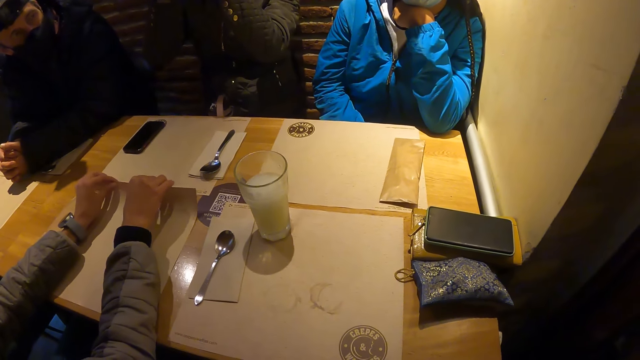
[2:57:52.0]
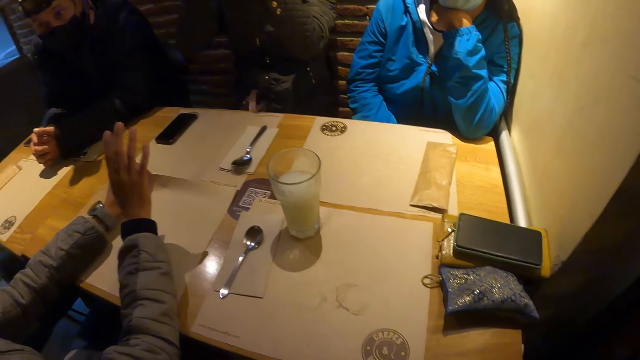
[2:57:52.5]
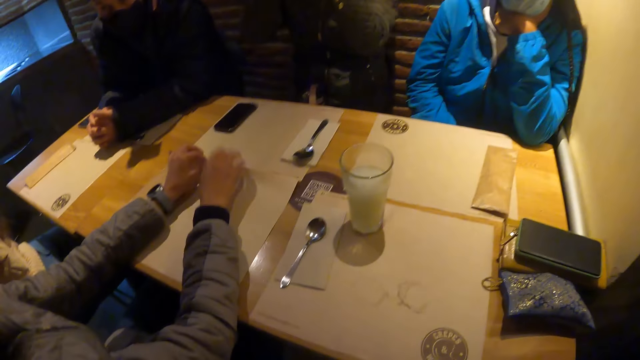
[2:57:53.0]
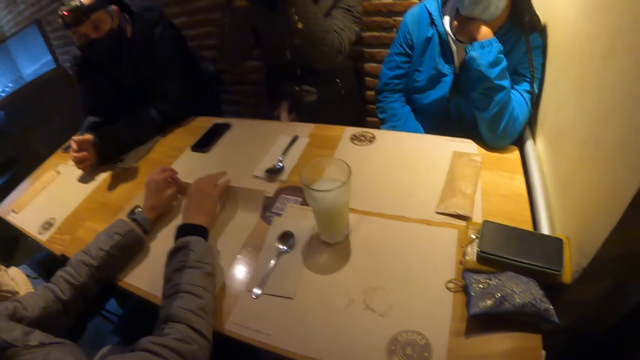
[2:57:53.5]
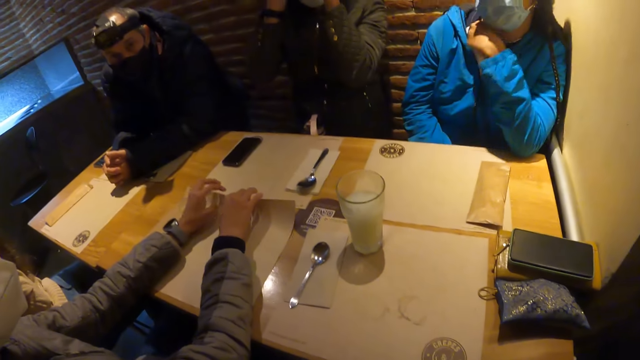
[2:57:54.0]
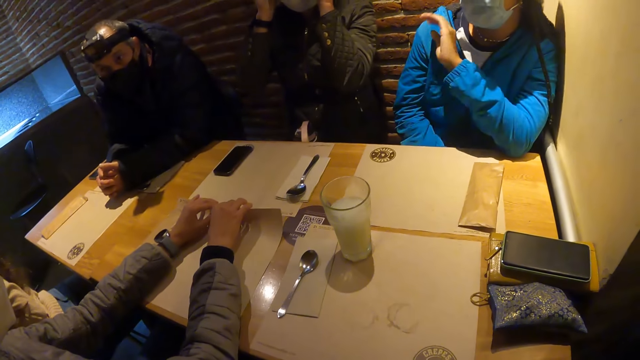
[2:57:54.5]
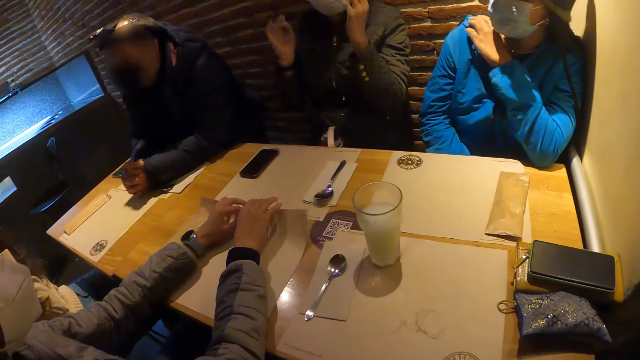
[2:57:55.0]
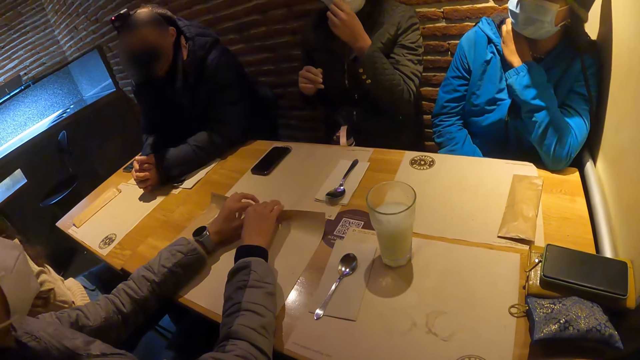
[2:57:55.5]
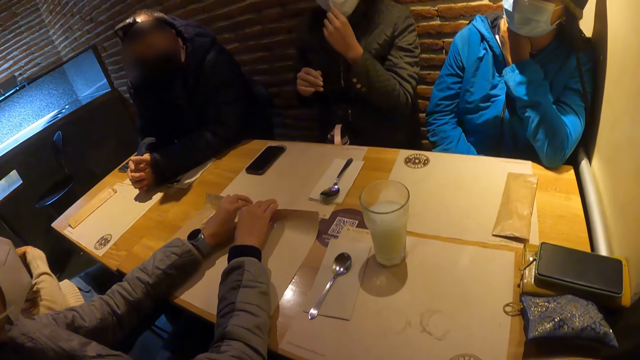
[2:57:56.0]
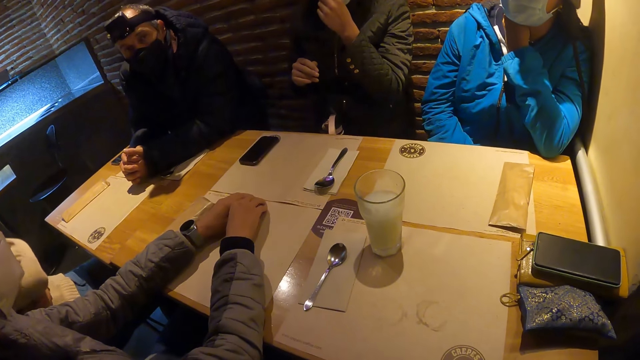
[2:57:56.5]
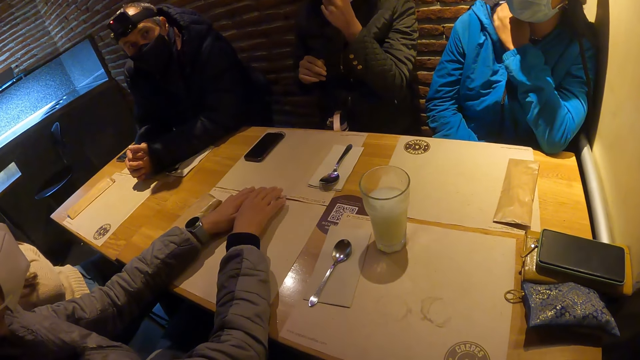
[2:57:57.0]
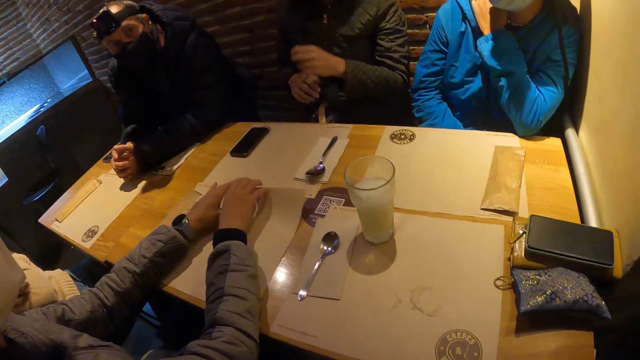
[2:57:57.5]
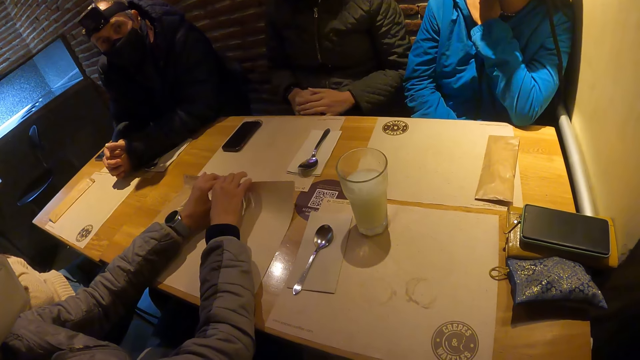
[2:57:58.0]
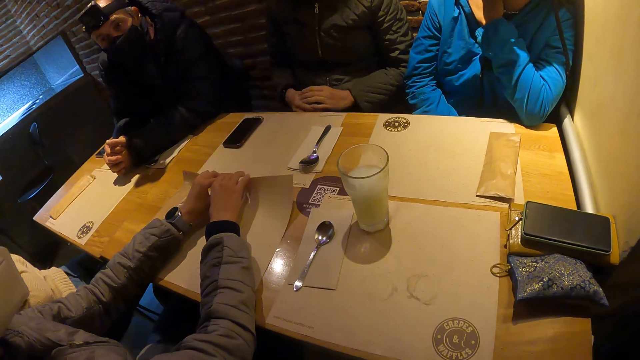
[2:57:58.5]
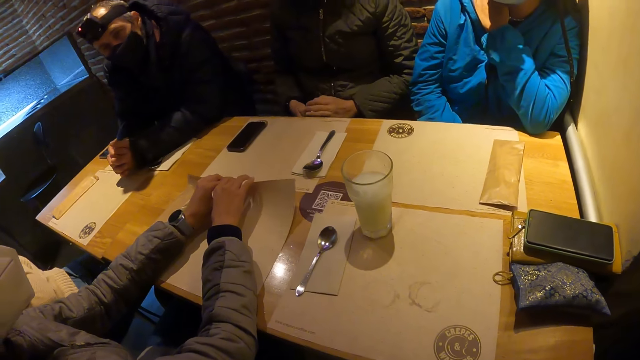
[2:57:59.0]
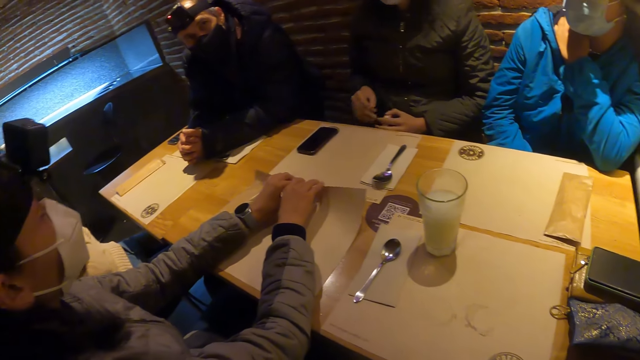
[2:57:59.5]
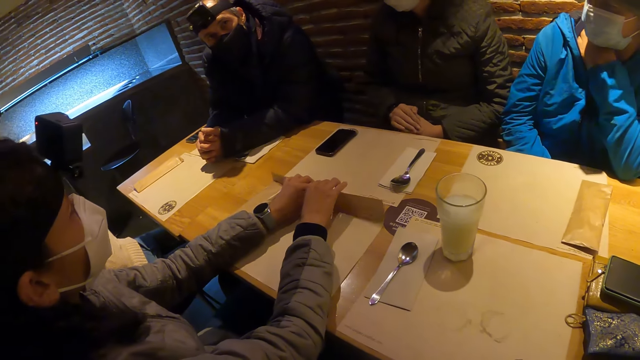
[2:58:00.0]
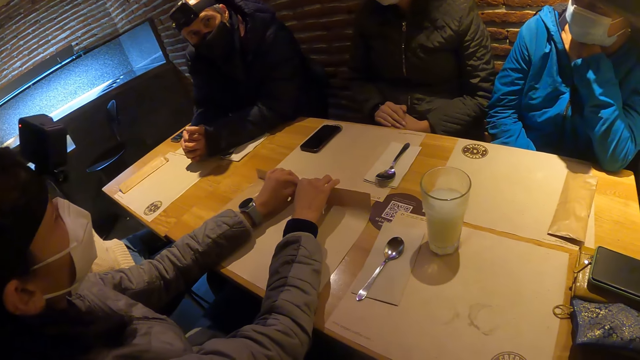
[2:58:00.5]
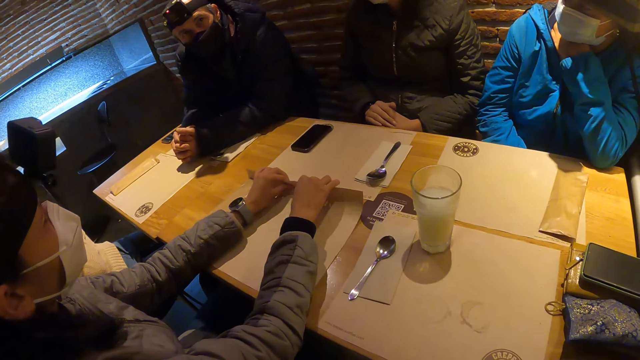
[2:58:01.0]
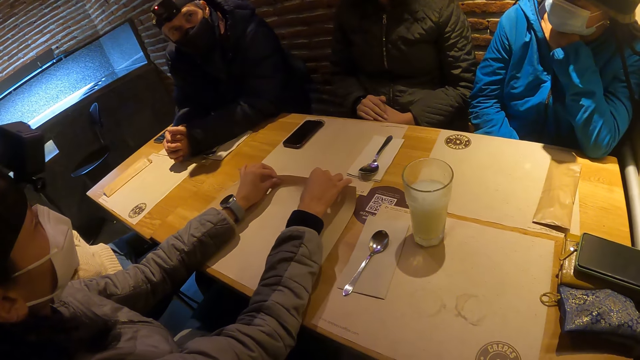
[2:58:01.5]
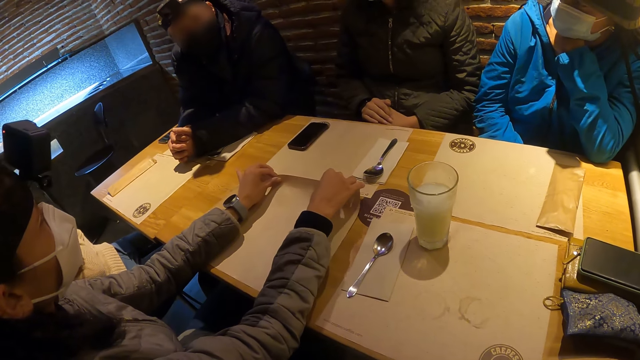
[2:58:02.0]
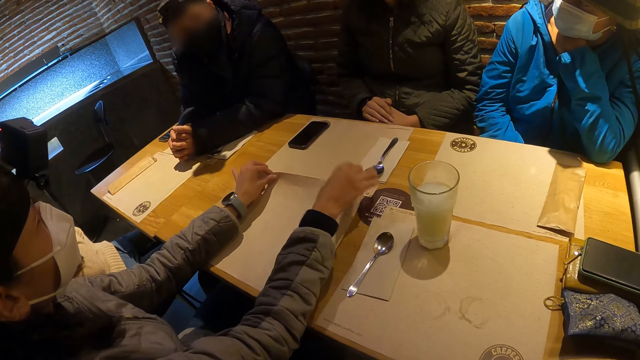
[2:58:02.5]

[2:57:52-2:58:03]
The woman holds the table mat with her left hand. A person talks. The woman holds the table mat with both hands. Another woman interacts with the first woman. A third woman adjusts a face mask on her face with her left hand. She grabs the face mask with her left hand. The camera wearer interacts with the man. The first woman lifts the table mat on the table with both hands. The third woman holds the water bottle with both hands. The person folds the parcel on the table. The first woman straightens the table mat on the table with both hands.

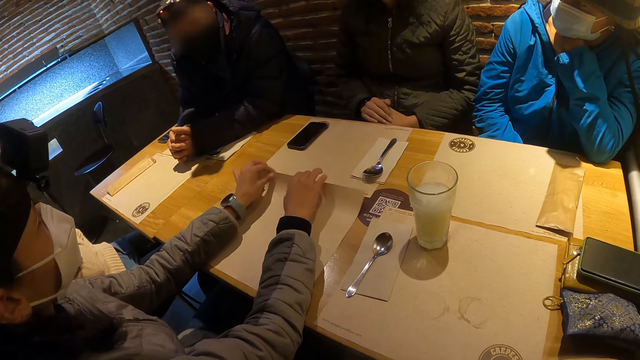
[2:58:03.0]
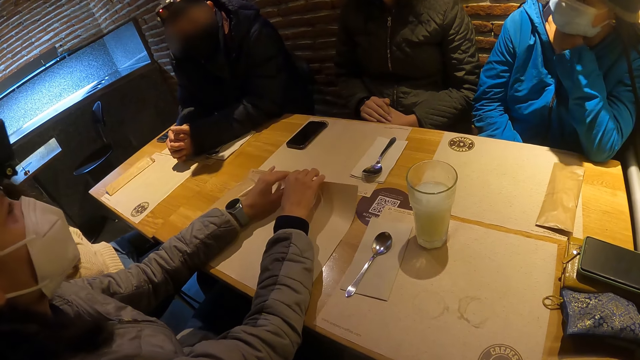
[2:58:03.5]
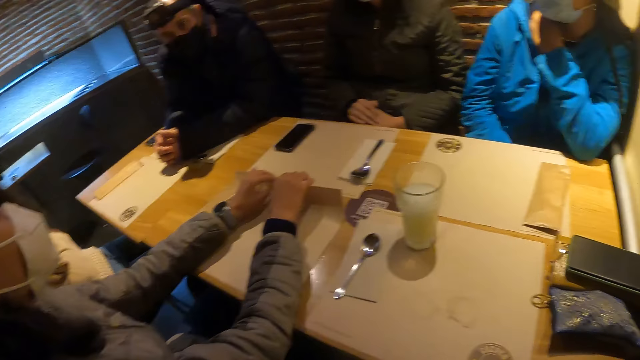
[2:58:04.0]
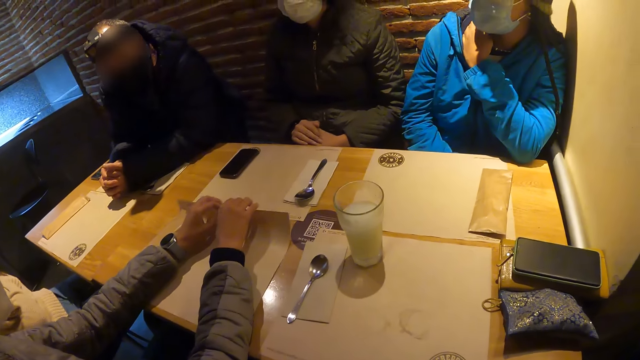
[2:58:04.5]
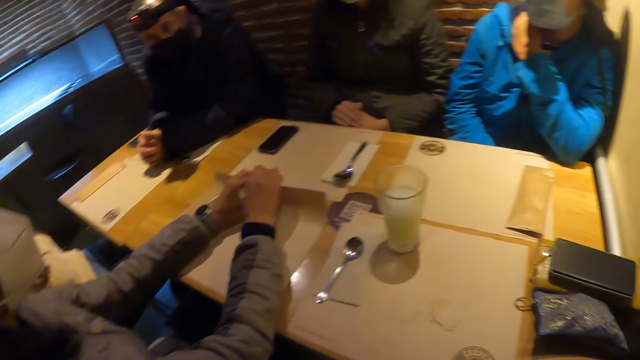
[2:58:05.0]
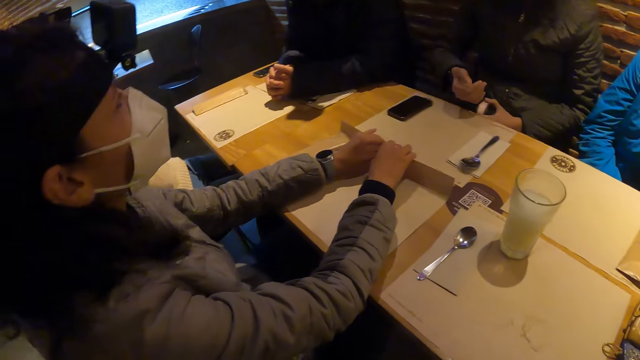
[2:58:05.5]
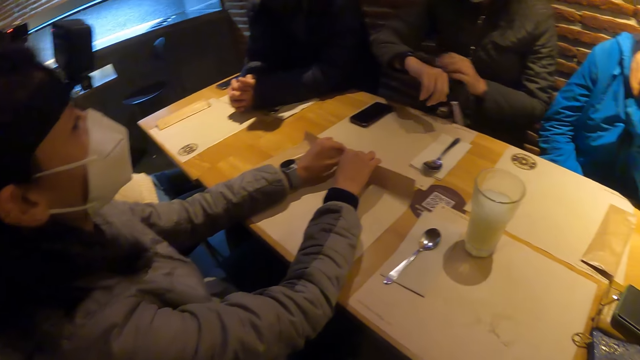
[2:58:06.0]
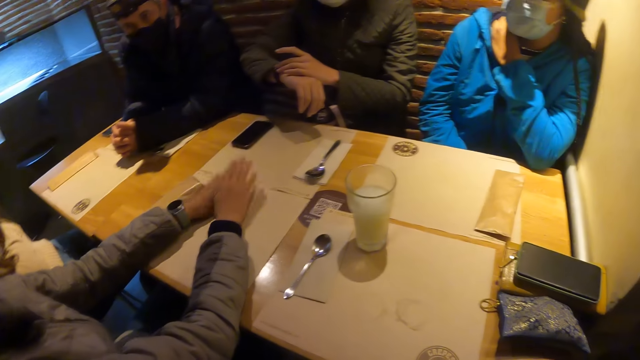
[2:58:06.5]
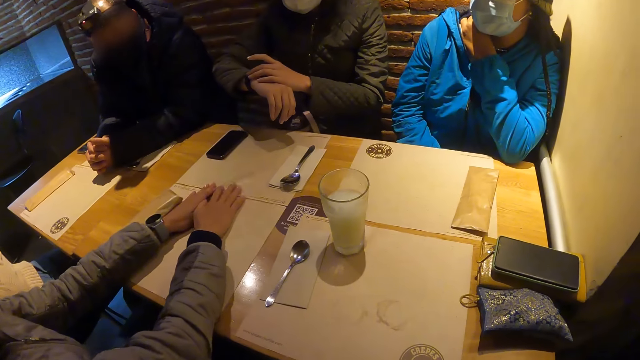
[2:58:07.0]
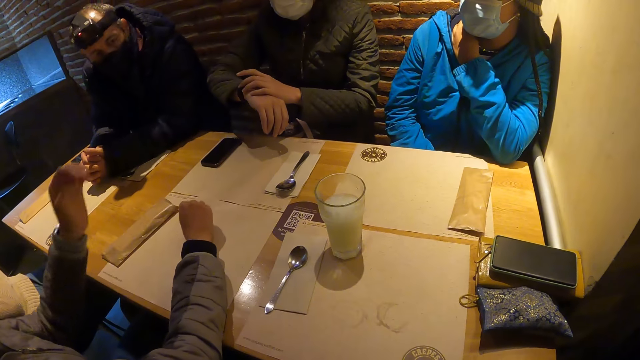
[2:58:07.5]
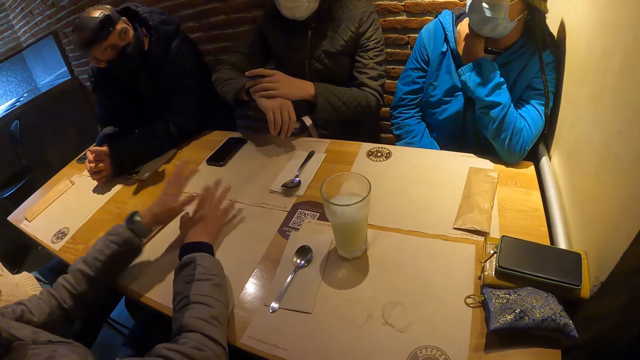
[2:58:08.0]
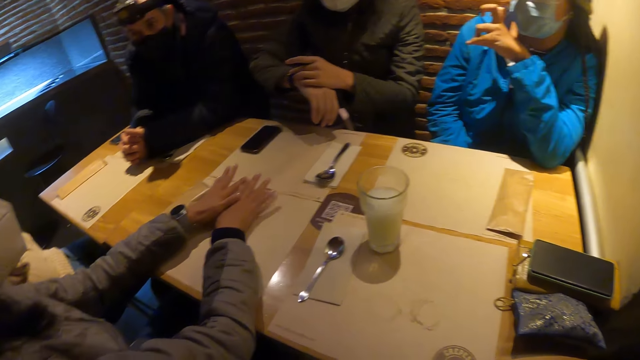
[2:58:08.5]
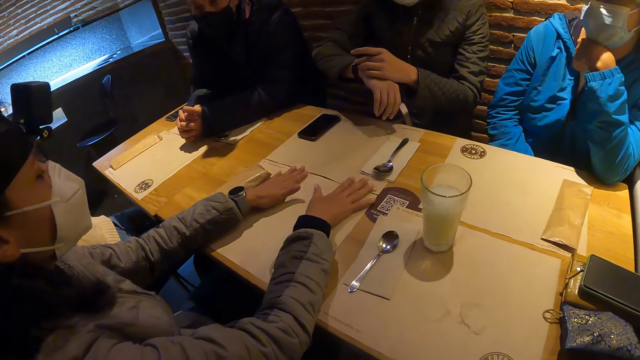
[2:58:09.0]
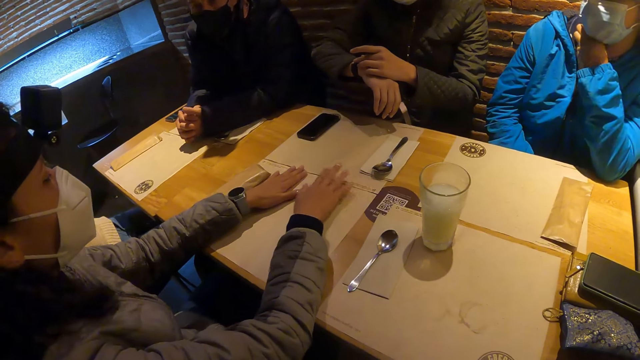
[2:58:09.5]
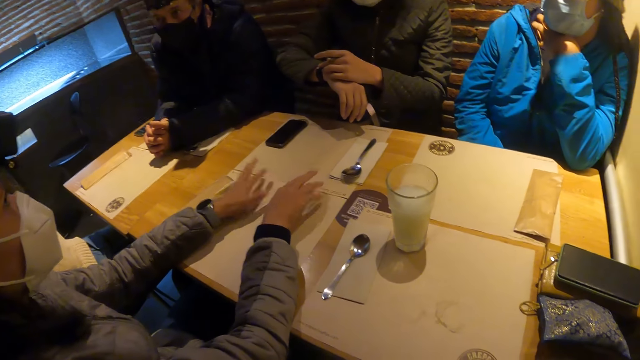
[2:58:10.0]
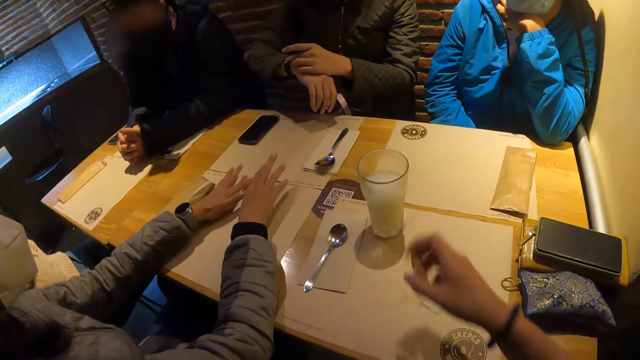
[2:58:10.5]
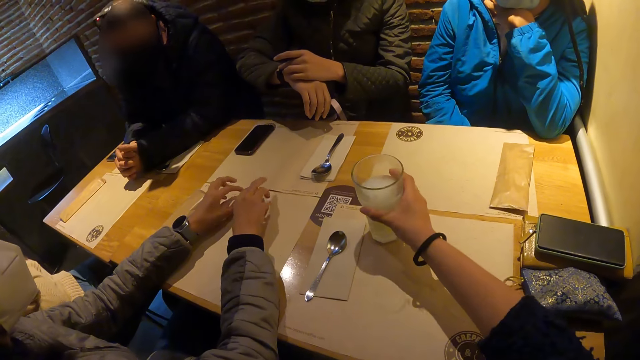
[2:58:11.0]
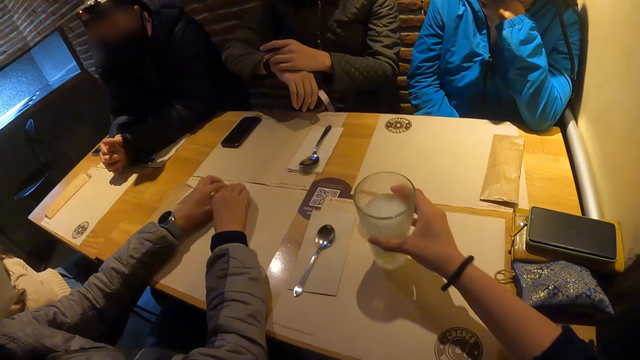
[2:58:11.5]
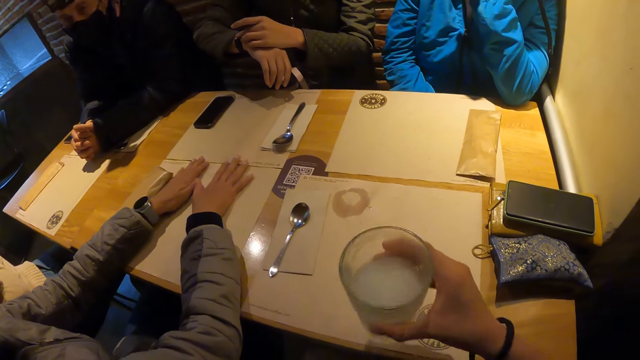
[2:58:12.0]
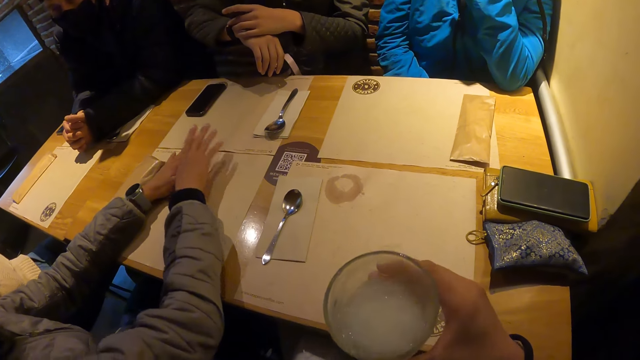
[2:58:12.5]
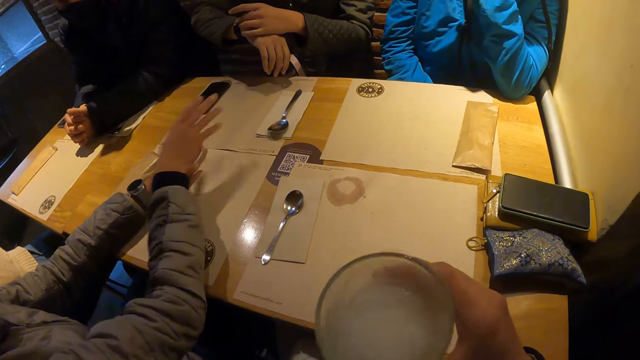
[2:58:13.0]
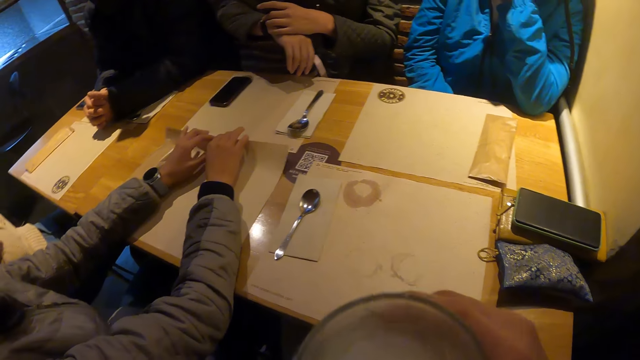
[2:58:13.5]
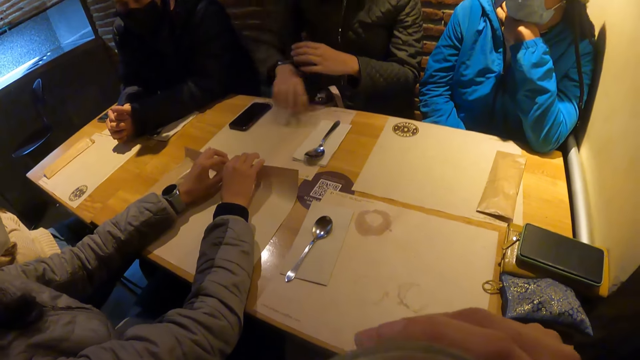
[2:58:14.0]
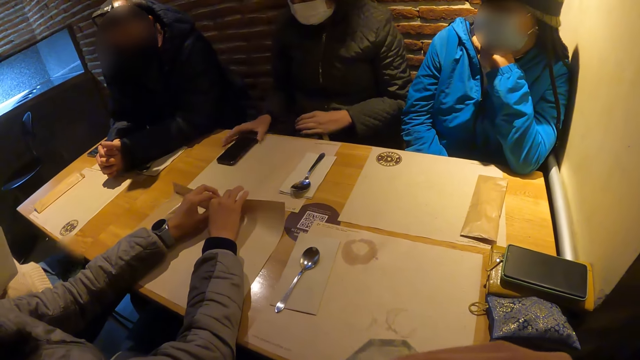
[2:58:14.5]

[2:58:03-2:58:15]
A woman interacts with another woman. A person talks. The camera wearer looks around. A third woman adjusts the wrist watch on her right hand with her left hand. She grabs the wrist of her right hand with her left hand. The person waves a hand up and puts hands on the table. The camera wearer picks up the glass cup from the table with her right hand. She shakes the lemonade in the glass cup with her right hand. The second woman lifts the table mat on the table with both hands. The camera wearer drinks lemonade from the glass cup in her right hand. The third woman operates a phone on the table with her right hand.
